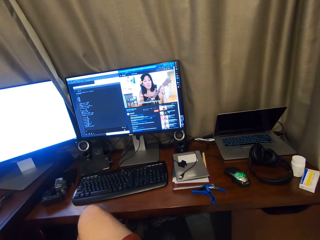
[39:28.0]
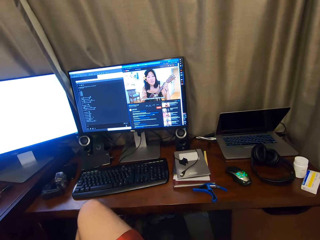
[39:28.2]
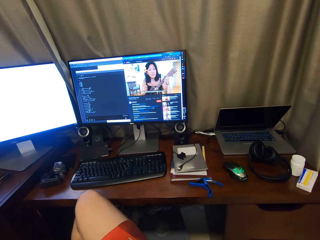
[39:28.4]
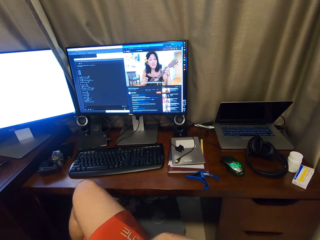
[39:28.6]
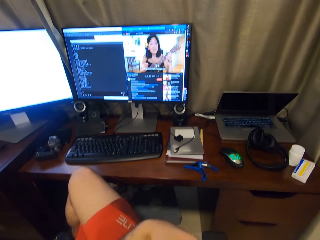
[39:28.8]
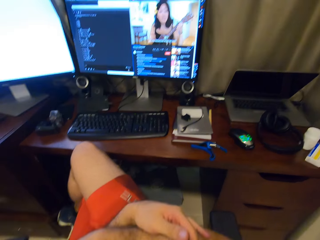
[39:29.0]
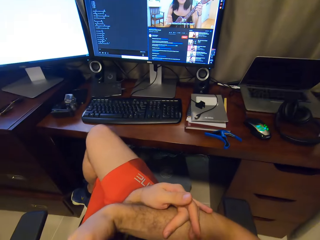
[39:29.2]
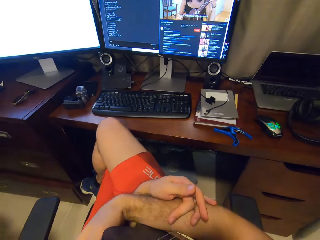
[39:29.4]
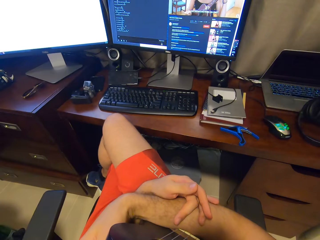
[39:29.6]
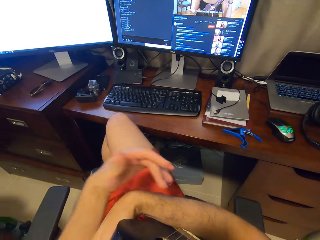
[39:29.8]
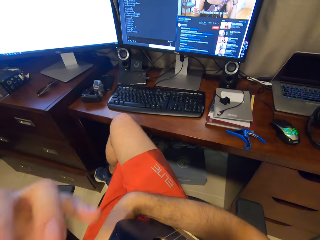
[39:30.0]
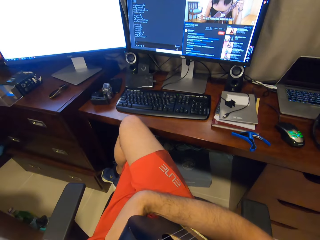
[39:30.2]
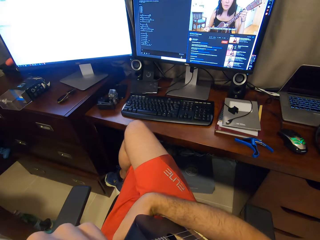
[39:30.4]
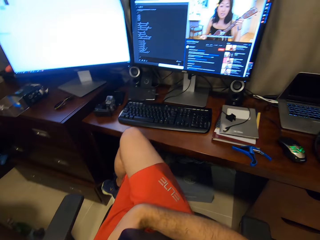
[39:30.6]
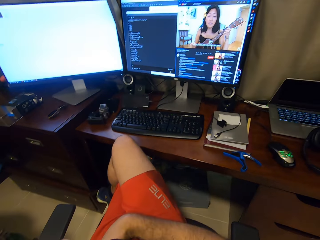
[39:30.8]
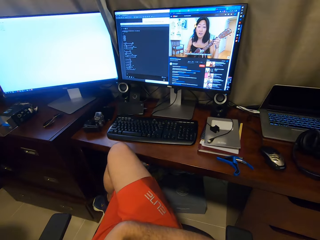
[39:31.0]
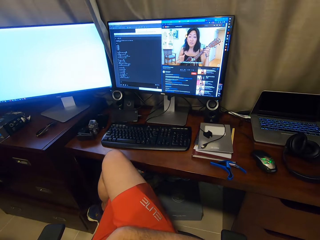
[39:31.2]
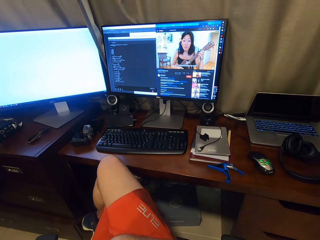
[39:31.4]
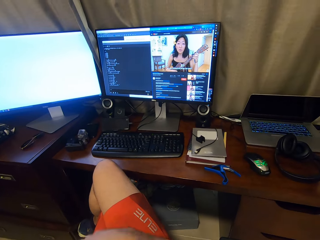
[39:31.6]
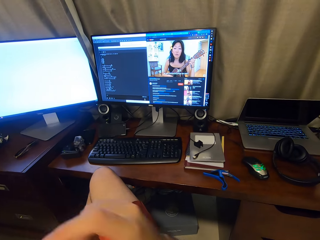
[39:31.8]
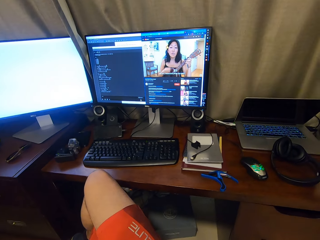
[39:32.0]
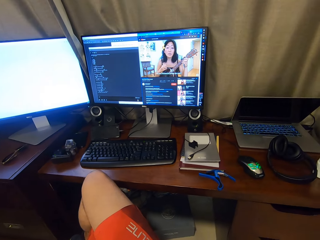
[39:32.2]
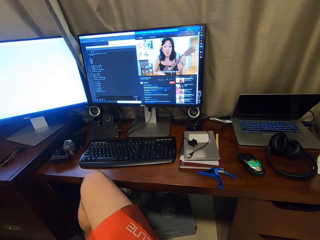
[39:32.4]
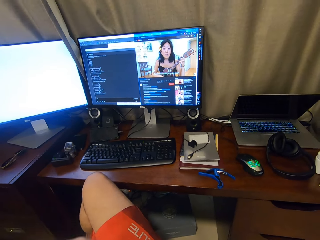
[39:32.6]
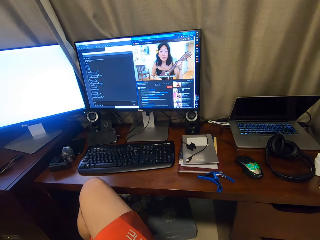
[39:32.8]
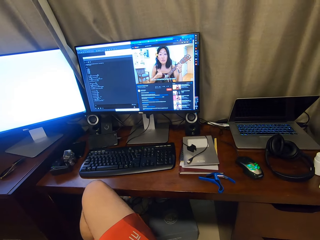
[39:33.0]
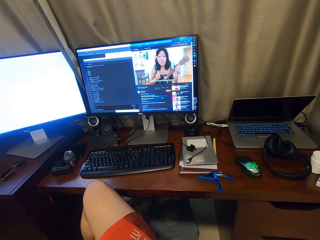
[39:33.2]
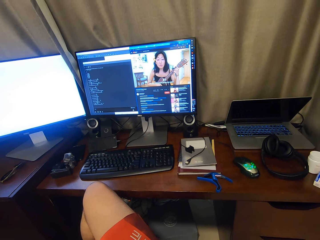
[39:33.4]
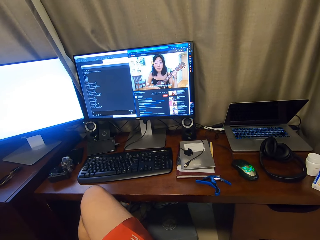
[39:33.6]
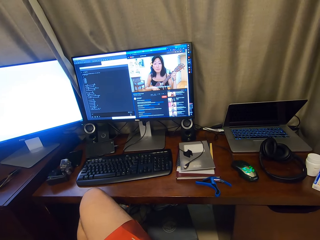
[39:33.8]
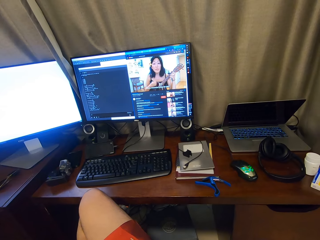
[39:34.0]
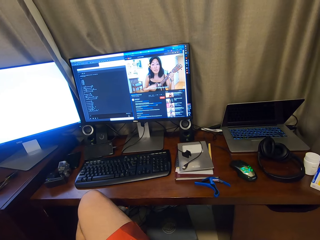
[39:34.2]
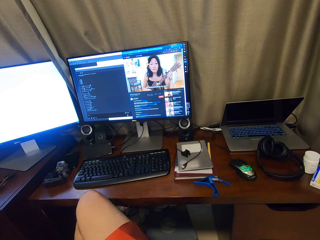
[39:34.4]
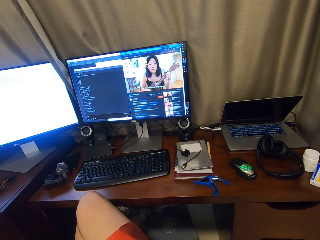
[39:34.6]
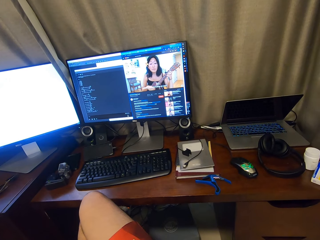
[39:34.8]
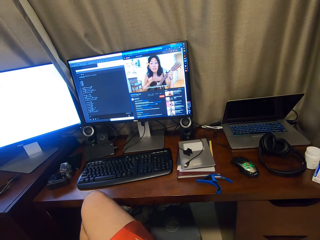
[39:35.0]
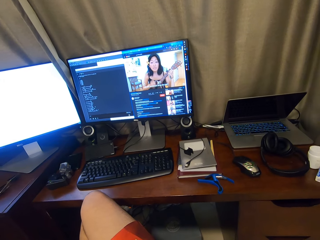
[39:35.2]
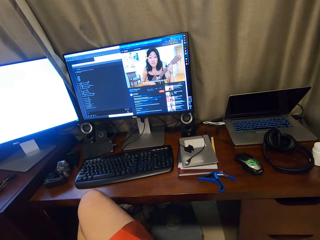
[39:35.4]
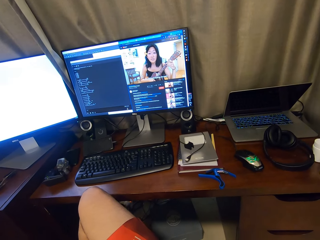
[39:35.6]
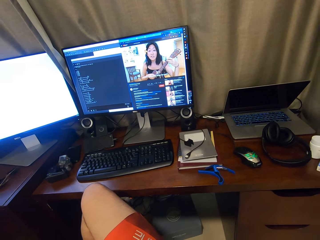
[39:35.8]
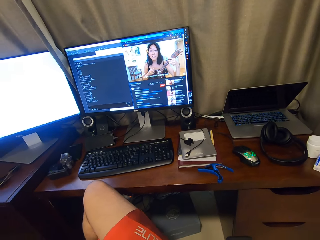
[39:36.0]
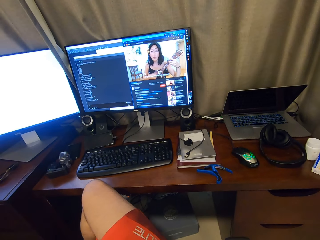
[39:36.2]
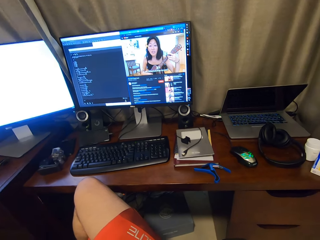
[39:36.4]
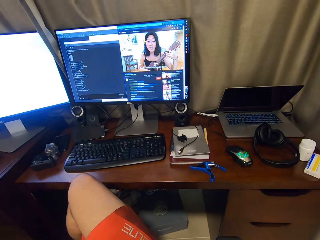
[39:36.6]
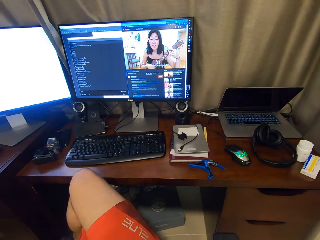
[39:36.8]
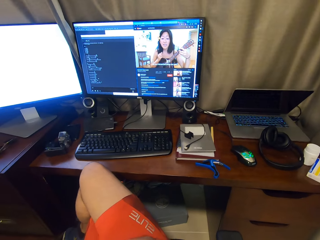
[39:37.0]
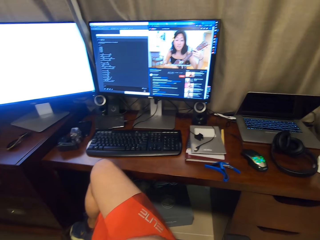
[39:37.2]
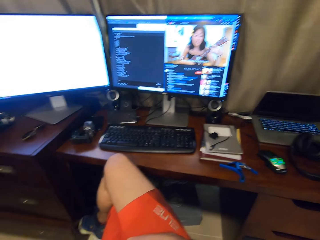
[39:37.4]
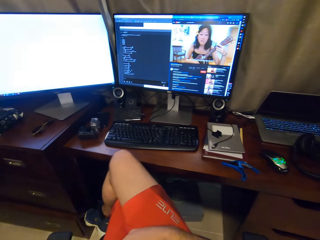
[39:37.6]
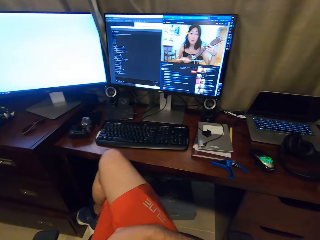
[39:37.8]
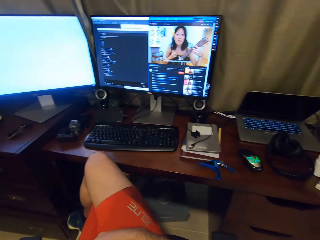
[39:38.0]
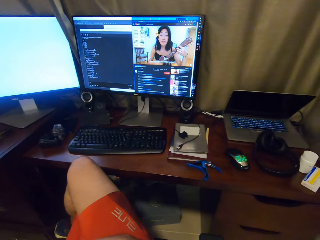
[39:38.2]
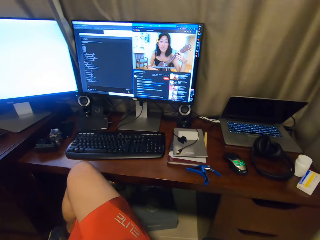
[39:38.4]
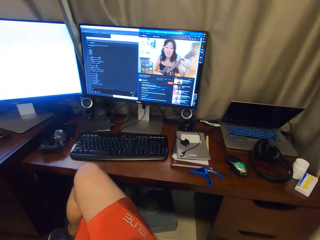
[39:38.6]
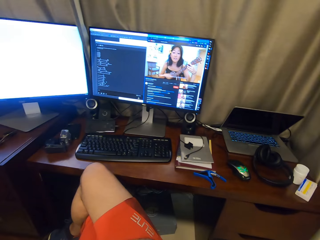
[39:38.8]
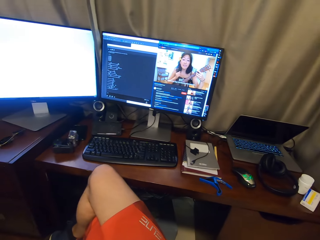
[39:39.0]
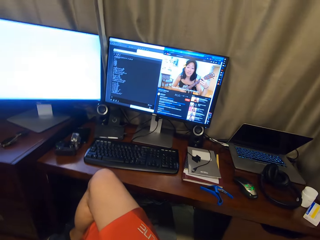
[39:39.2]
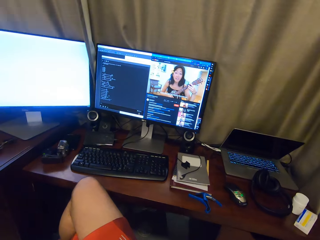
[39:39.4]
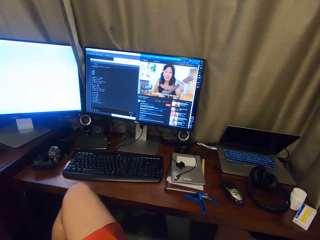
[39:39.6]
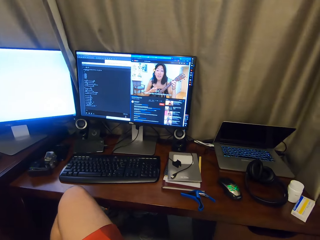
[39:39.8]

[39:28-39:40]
The camera wearer holds hands together. They look around.

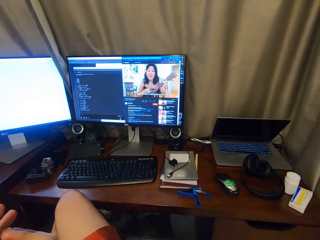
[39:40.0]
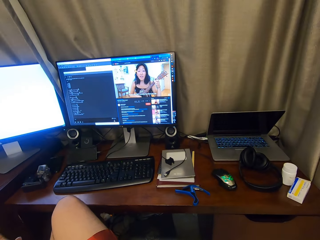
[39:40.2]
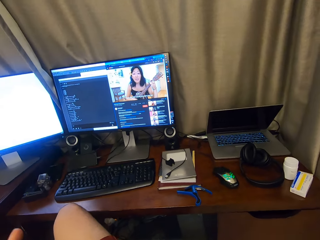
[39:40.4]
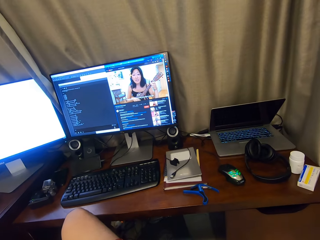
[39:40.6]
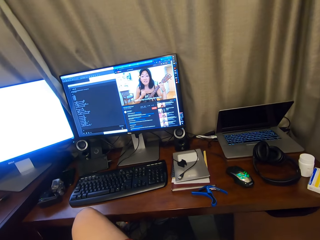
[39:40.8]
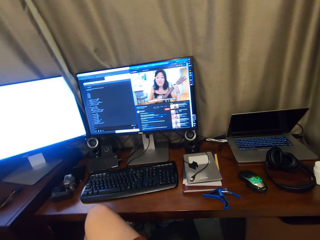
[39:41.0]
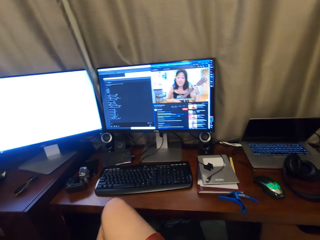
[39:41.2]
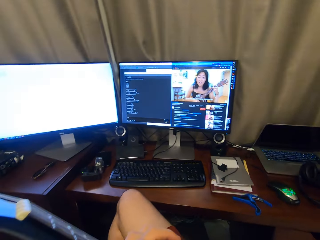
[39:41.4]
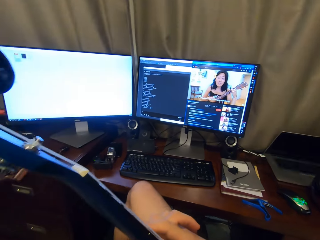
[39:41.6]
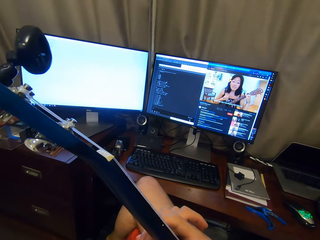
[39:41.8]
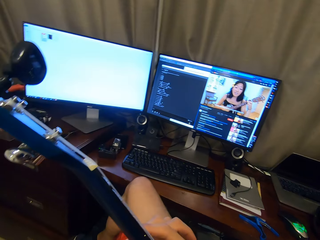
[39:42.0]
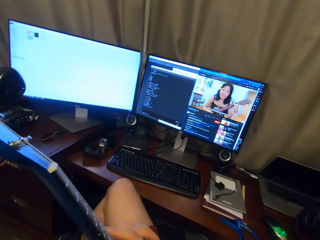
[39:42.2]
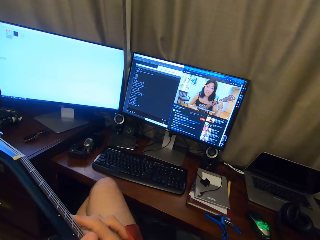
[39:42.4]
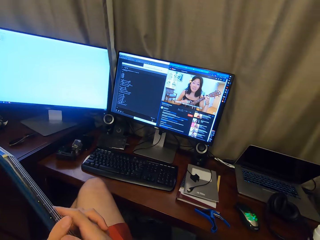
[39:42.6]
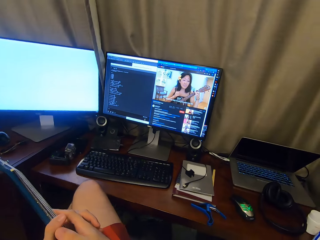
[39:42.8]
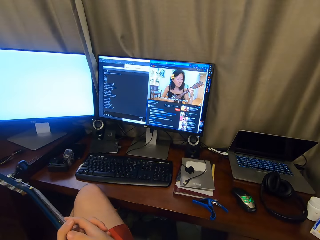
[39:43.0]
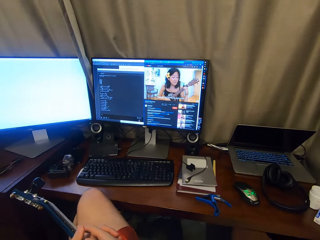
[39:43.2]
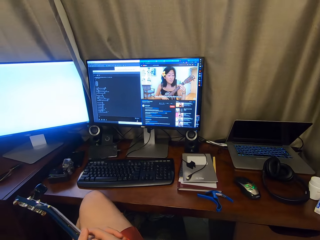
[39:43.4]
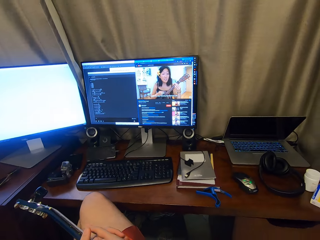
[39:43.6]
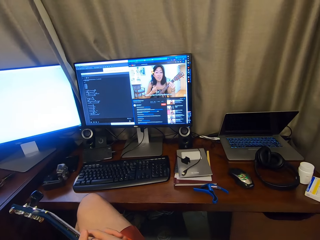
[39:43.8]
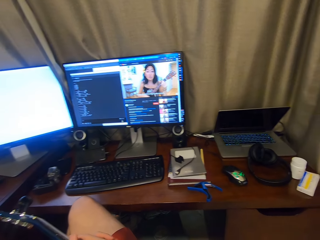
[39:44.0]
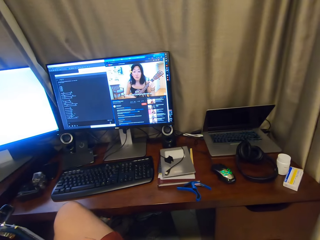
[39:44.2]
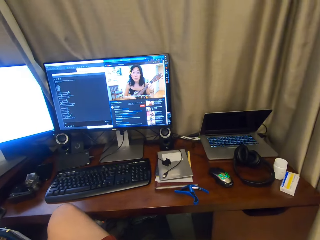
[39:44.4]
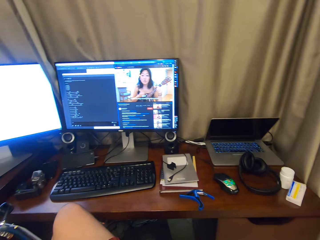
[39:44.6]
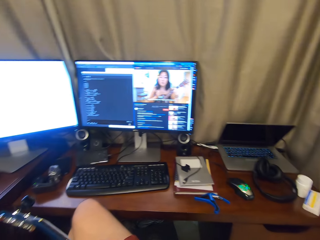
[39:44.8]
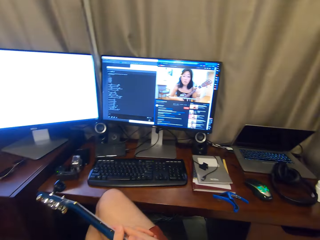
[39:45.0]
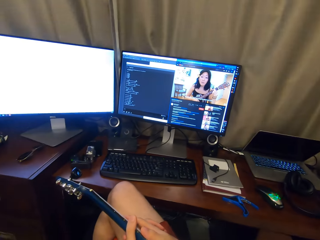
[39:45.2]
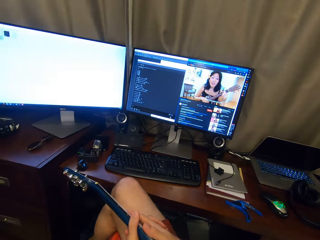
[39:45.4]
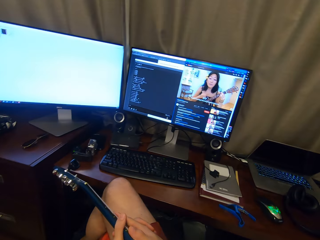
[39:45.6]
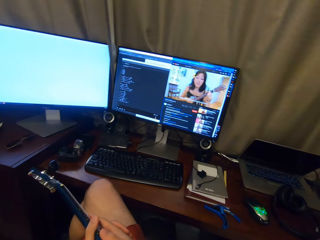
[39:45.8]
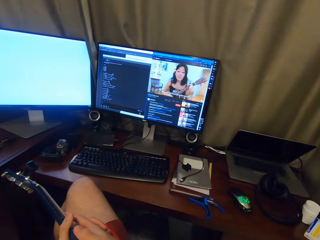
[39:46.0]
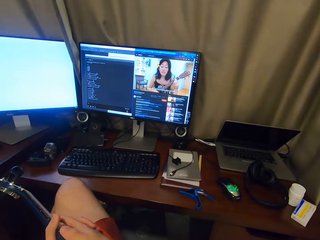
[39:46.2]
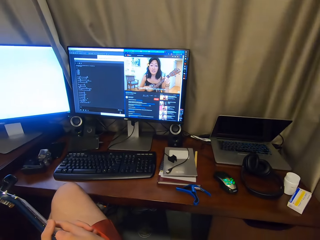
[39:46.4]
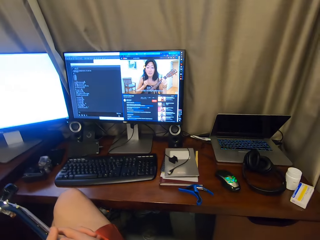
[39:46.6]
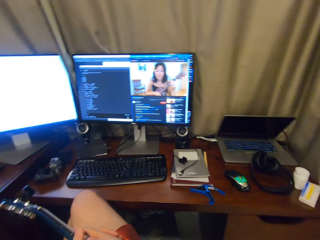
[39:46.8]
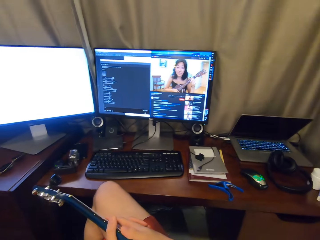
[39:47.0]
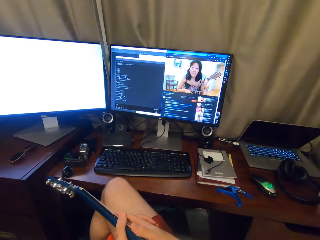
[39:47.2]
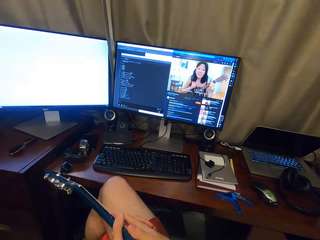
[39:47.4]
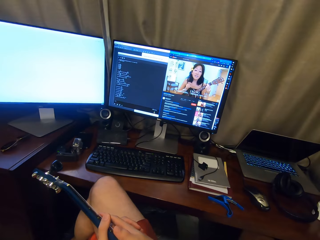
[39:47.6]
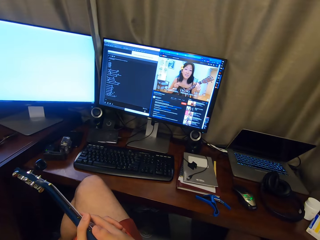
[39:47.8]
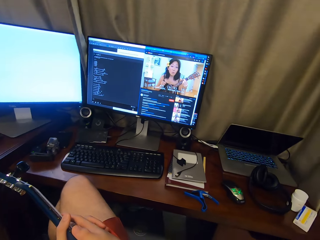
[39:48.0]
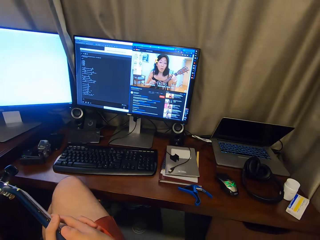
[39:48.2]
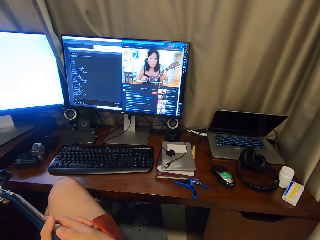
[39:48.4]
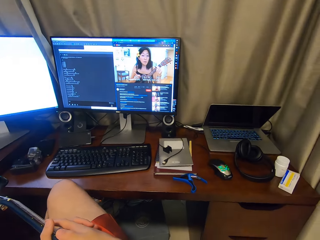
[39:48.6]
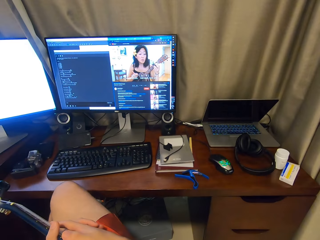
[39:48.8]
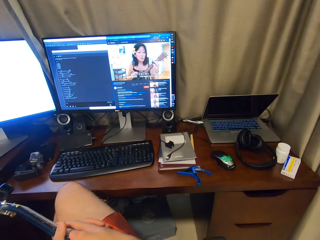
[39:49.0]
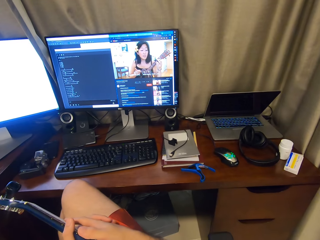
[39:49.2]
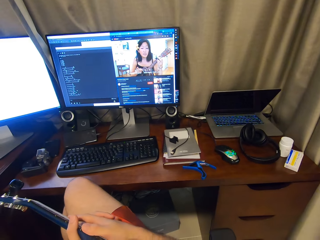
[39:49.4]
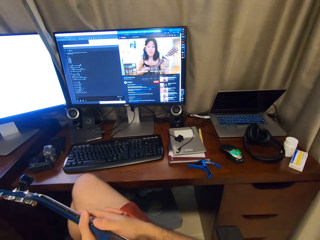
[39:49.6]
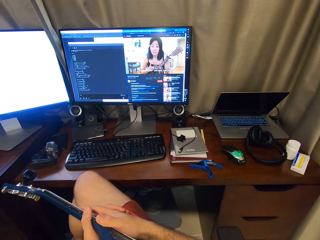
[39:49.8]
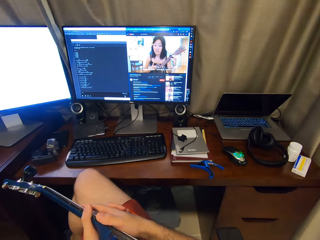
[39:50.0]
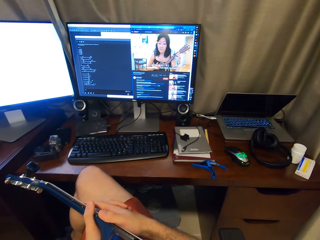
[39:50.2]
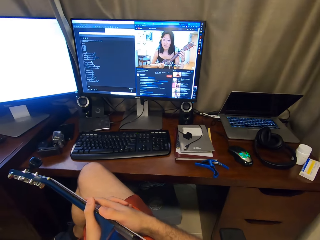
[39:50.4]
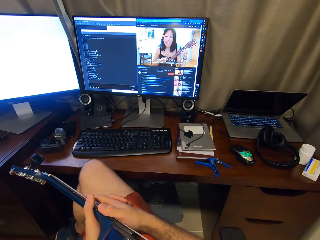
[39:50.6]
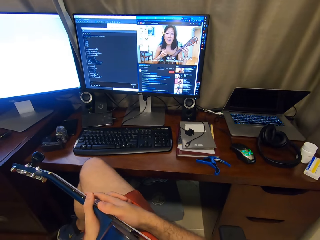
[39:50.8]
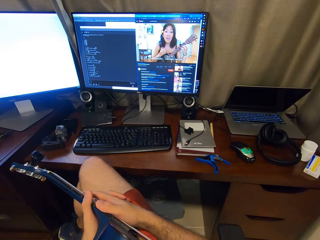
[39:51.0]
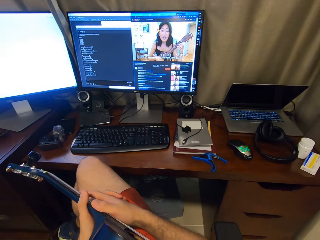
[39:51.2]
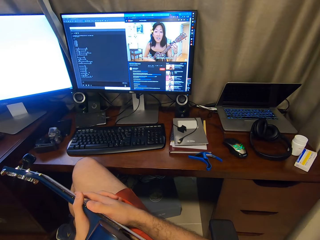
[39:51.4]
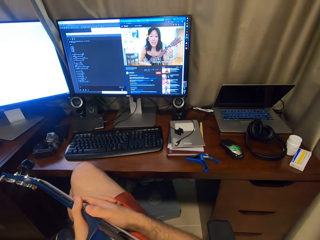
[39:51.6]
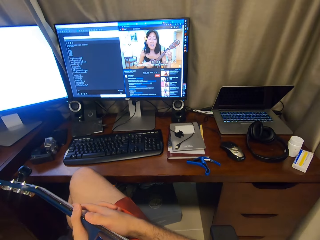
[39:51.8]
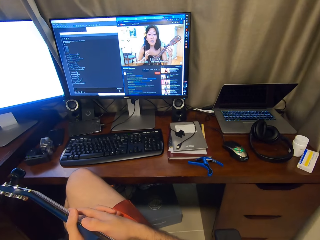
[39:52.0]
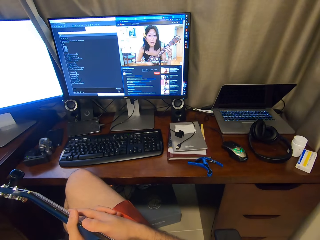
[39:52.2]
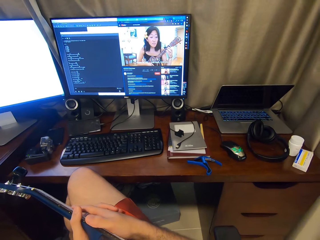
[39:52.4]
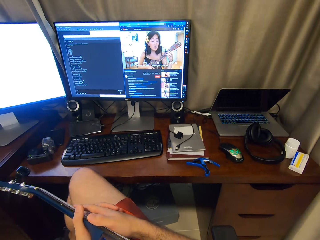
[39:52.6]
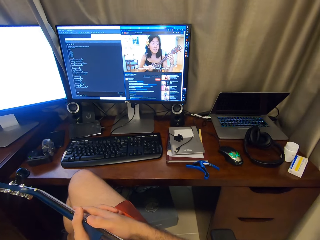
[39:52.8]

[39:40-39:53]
The camera wearer holds up a guitar. They hold the guitar in hands.
